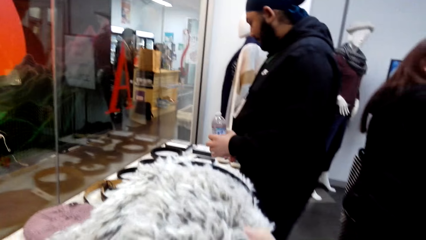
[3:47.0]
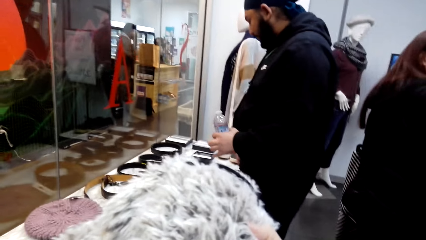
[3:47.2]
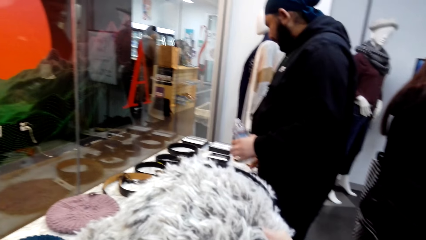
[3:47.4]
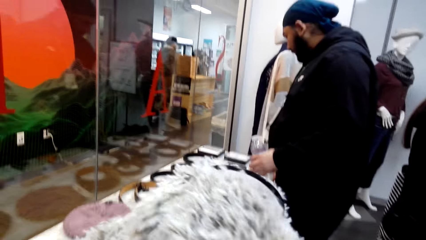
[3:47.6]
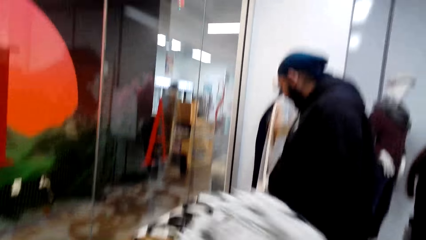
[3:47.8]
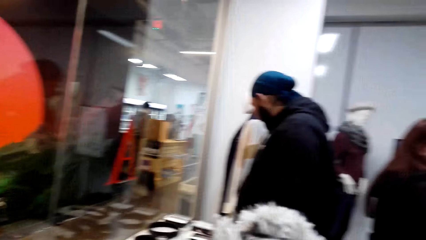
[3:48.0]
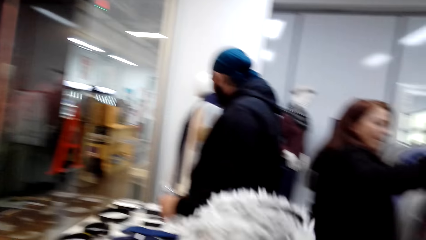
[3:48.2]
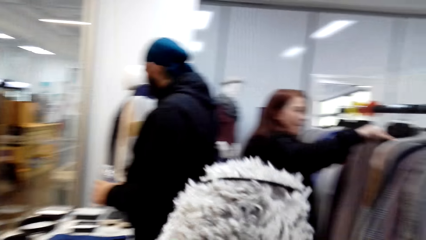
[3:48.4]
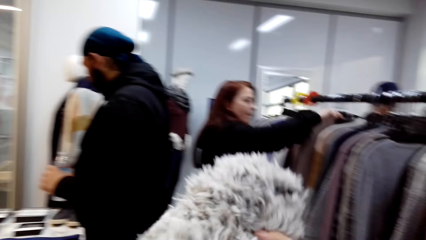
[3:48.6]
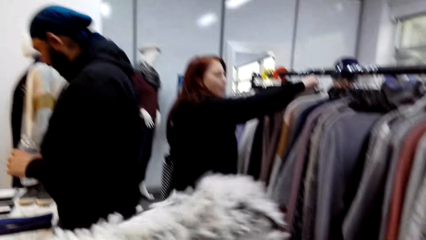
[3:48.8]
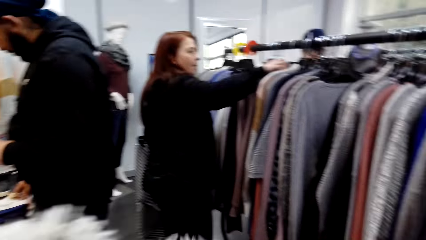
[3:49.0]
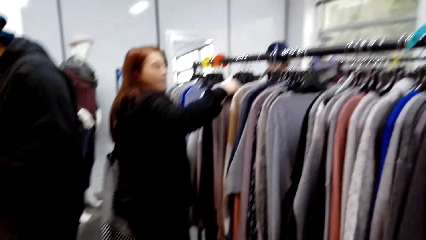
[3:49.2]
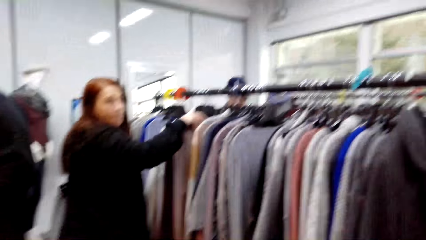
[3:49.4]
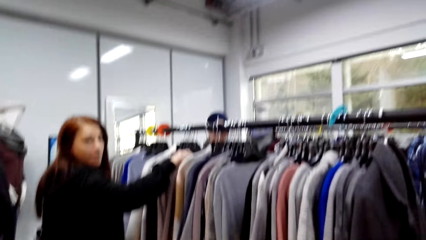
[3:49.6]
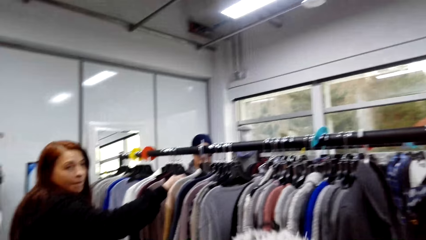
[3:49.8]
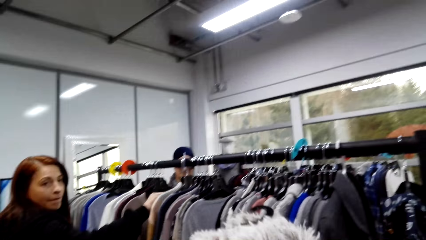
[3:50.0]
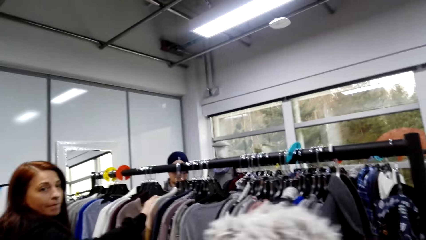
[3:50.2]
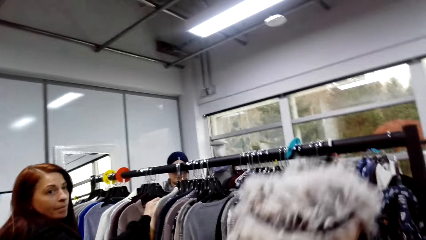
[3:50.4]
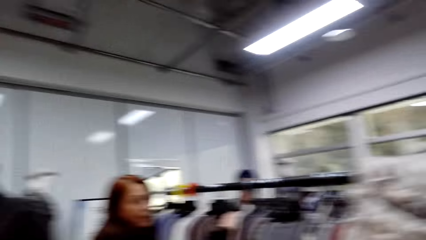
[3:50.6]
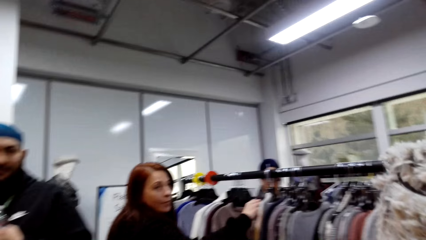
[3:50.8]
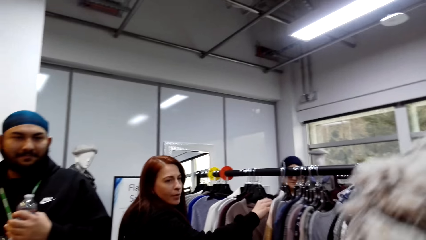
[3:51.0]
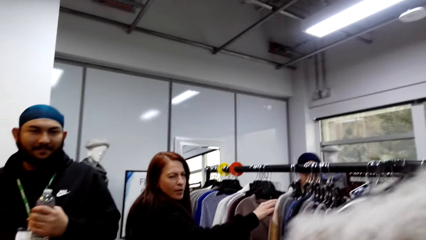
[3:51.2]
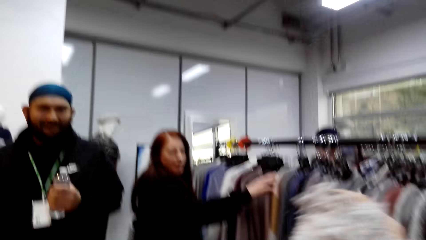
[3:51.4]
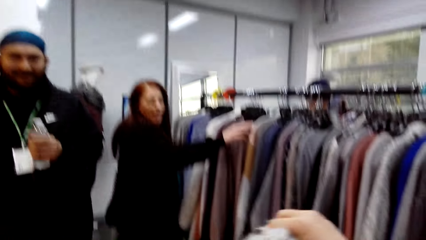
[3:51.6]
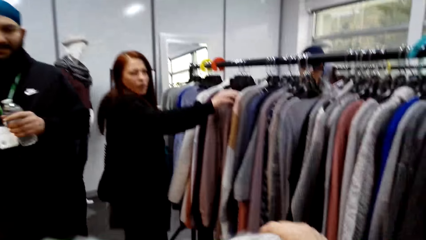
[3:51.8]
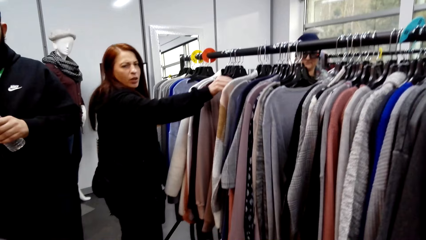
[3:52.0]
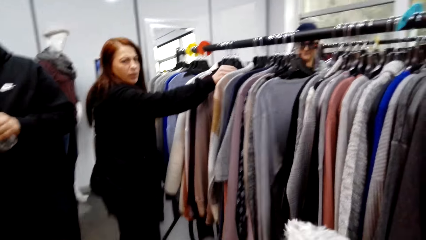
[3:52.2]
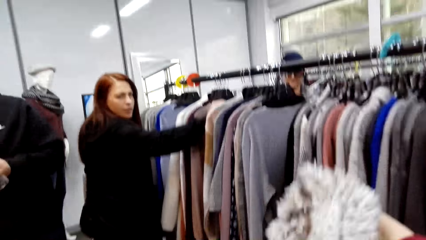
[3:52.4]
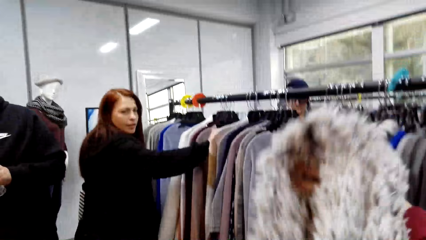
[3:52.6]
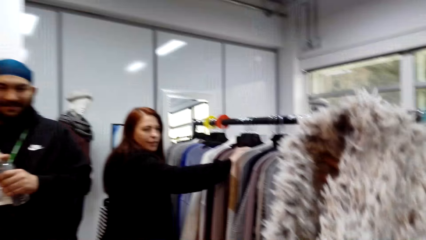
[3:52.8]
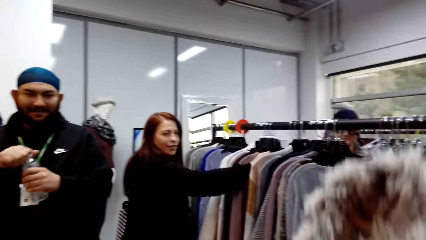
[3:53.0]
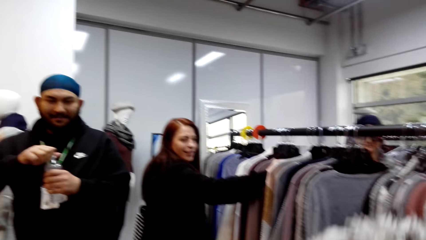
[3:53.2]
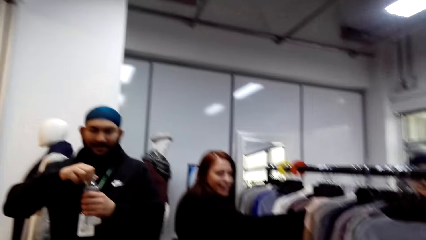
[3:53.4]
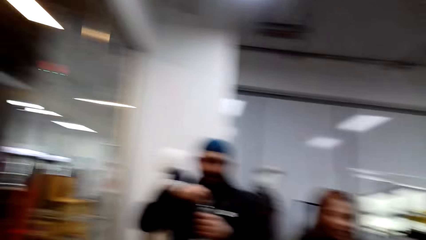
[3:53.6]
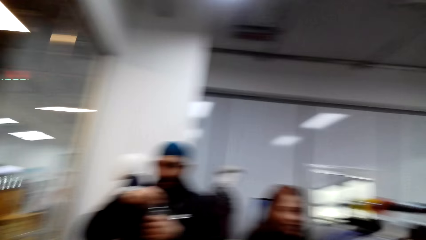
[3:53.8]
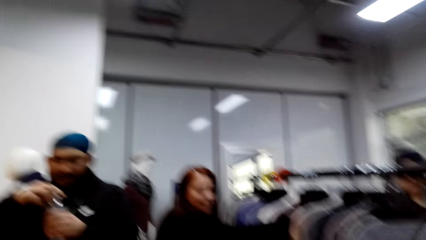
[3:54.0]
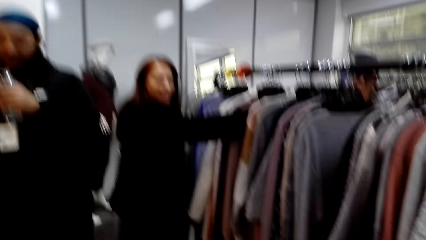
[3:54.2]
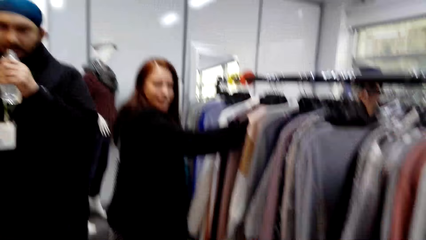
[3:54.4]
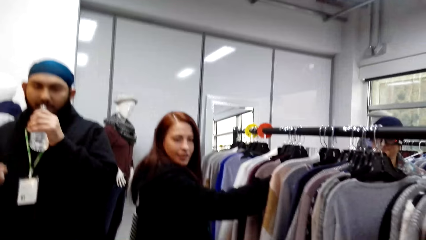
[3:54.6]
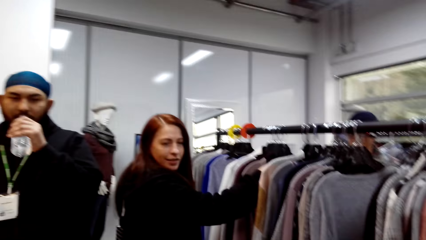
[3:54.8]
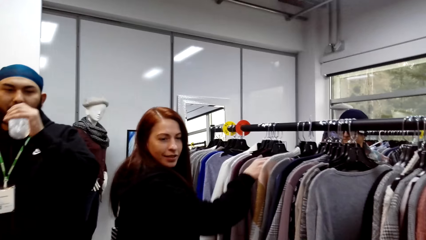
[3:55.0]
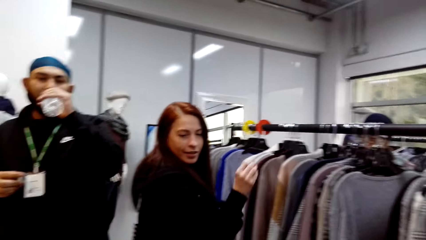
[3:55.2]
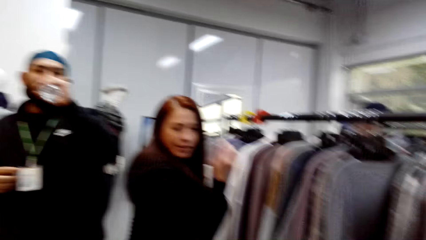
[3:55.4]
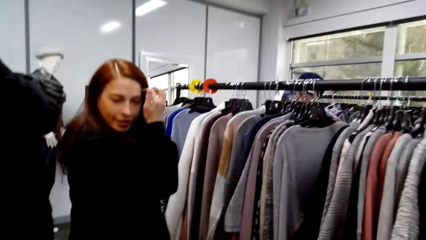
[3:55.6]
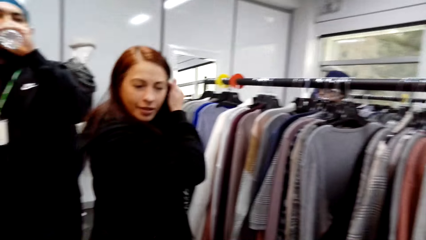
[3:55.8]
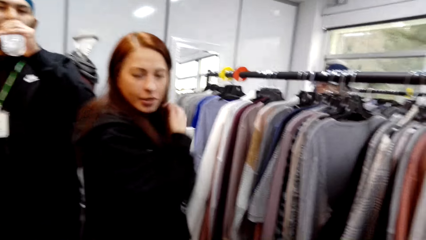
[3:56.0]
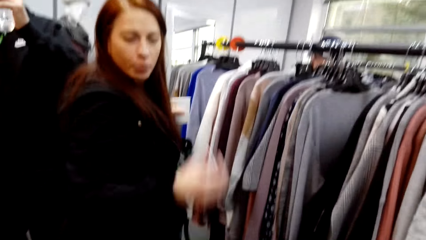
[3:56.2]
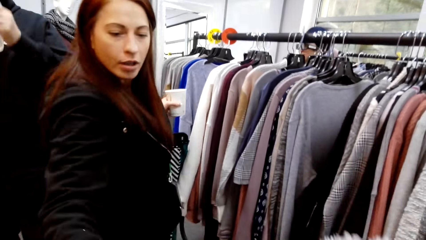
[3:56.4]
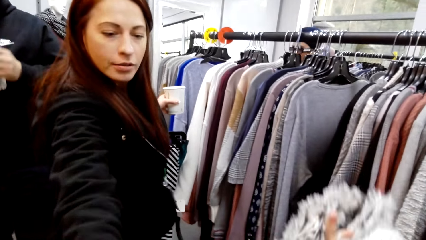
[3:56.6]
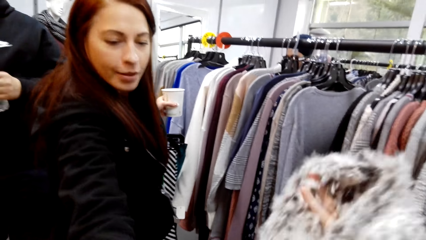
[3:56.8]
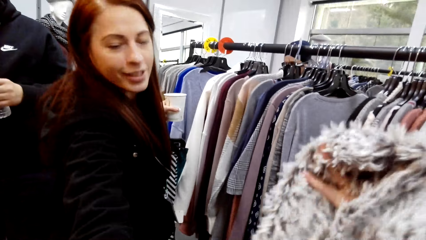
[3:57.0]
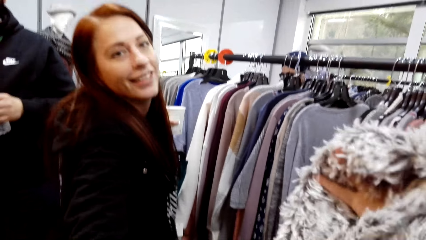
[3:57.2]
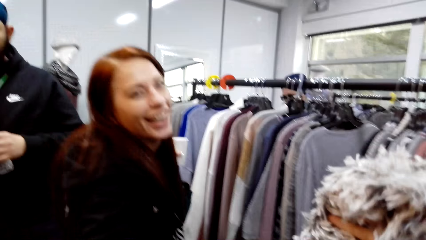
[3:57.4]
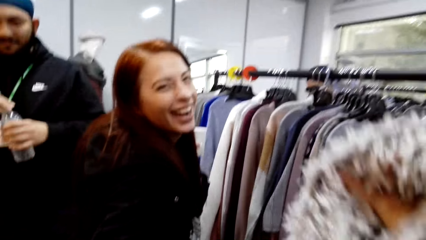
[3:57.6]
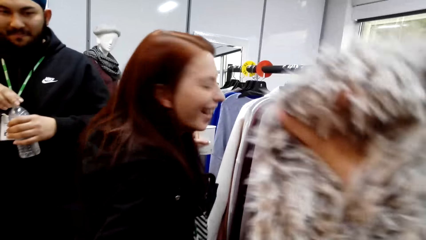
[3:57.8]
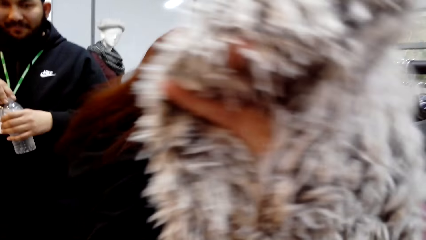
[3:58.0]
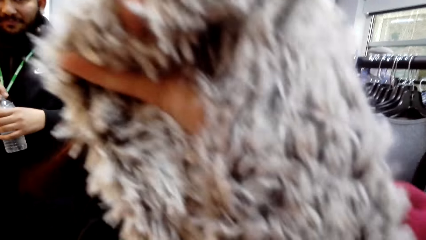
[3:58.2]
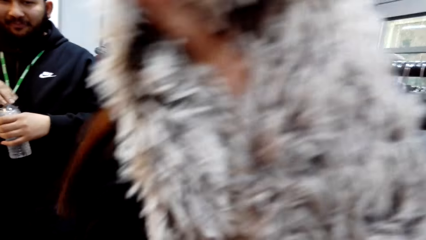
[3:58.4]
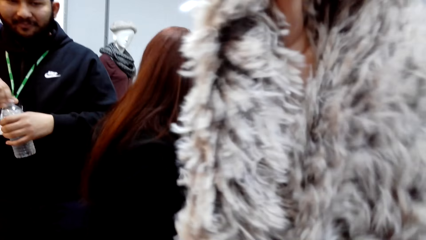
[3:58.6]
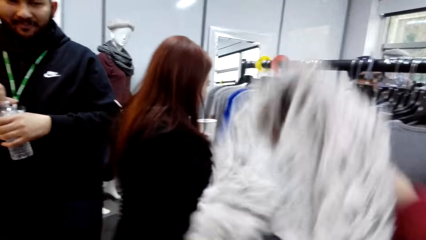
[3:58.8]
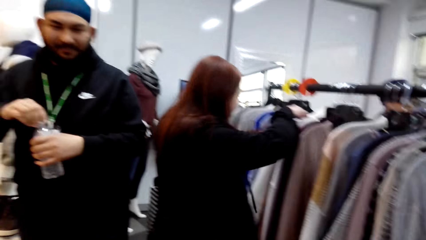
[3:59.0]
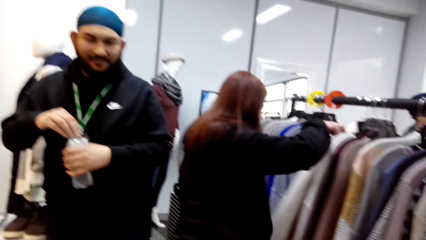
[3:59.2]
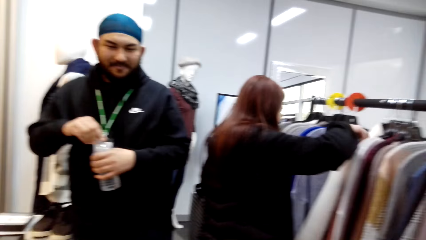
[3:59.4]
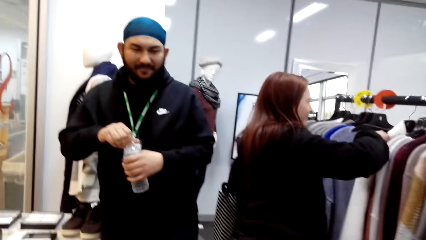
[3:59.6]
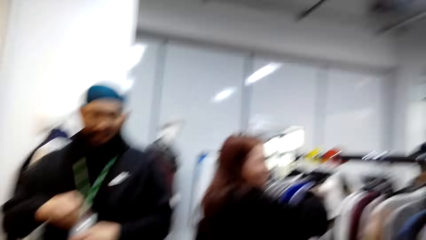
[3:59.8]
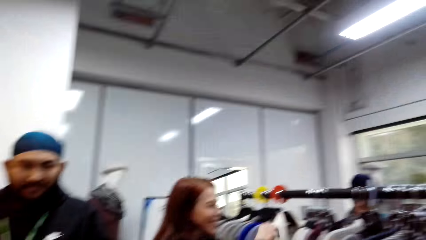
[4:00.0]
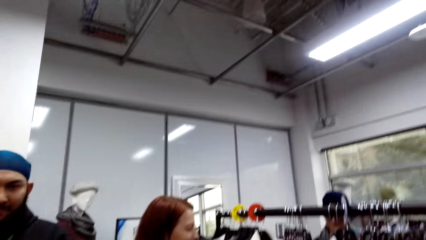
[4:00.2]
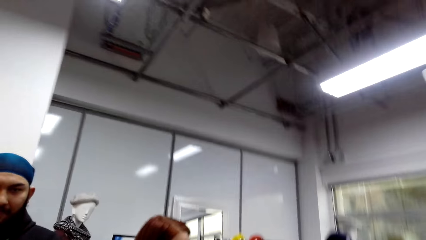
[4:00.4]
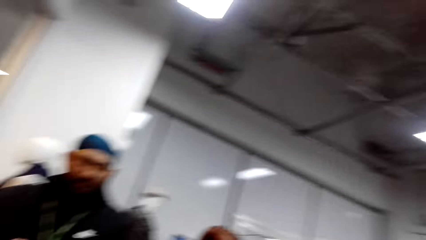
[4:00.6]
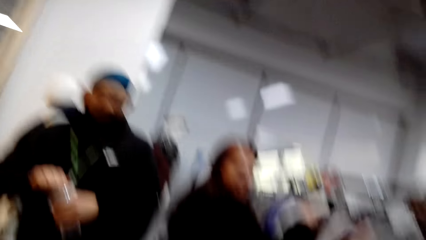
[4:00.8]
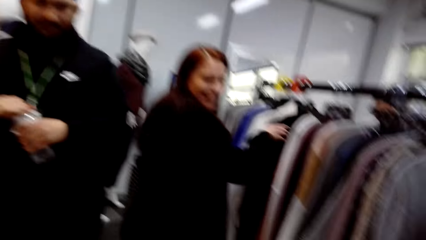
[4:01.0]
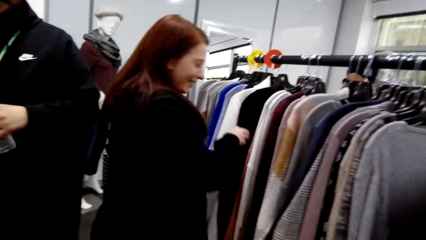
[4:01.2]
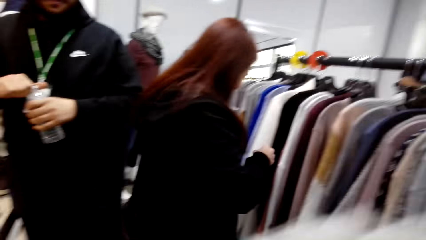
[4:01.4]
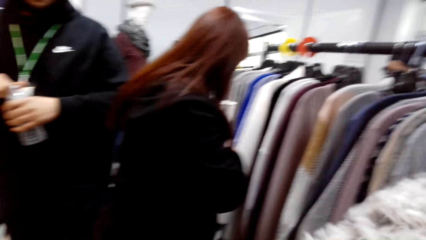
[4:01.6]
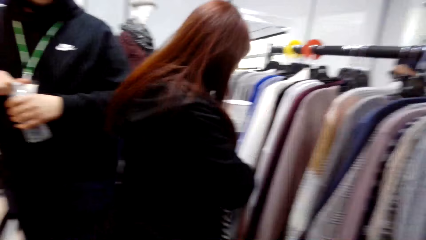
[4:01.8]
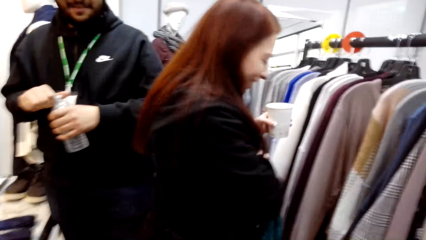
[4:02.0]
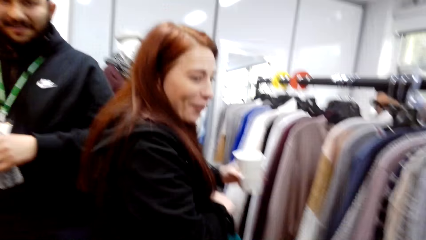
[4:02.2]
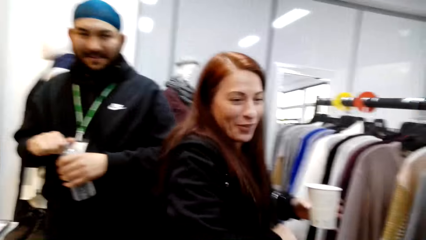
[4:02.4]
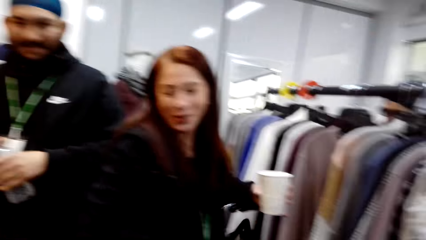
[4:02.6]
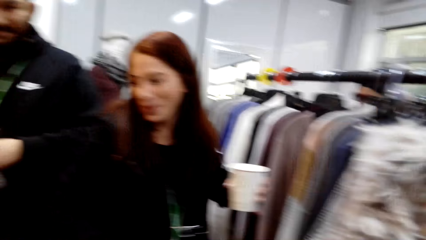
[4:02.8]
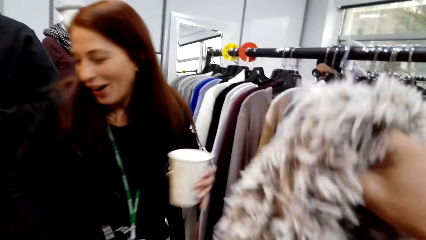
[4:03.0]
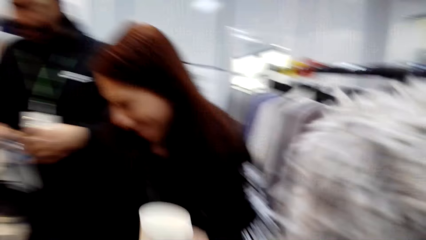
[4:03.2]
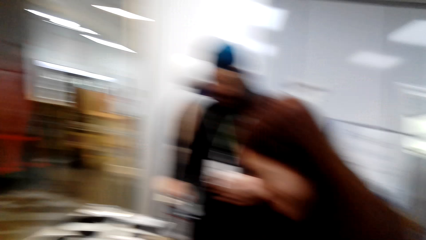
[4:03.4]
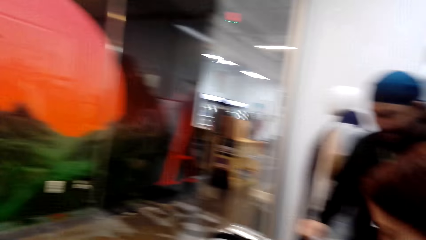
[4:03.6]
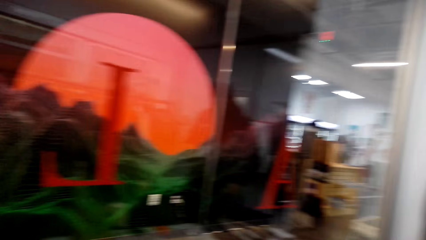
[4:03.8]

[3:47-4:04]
The camera wearer looks at the fur scarf. They talk to a woman. A man drinks water. The woman touches the fur scarf. The camera wearer moves the cloth. Another man moves cloths.
